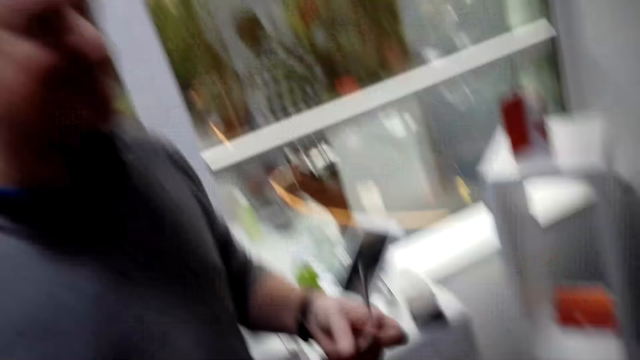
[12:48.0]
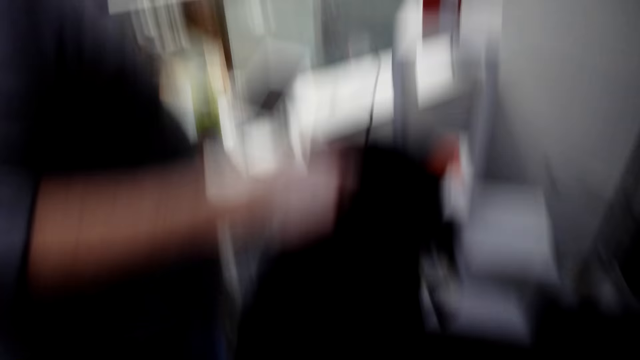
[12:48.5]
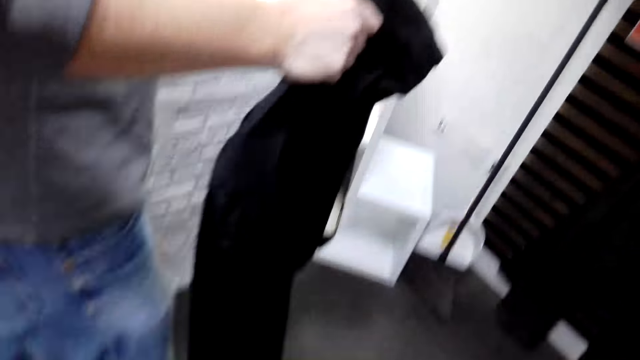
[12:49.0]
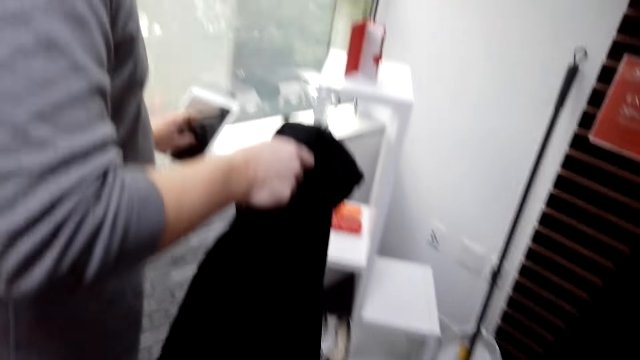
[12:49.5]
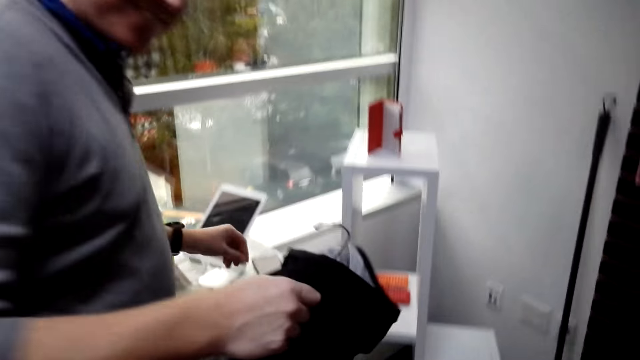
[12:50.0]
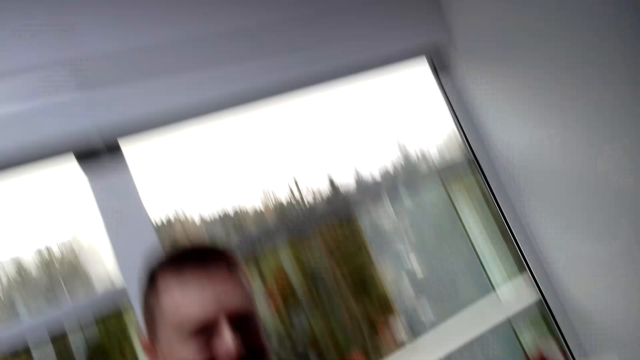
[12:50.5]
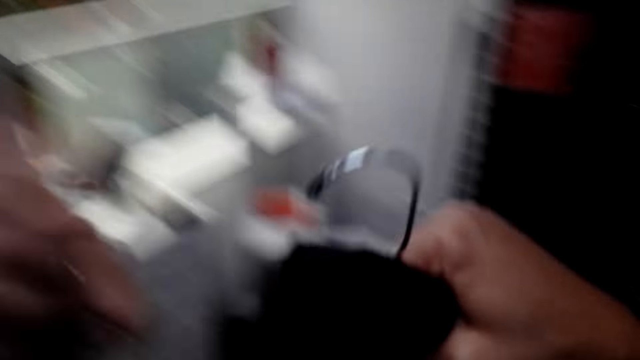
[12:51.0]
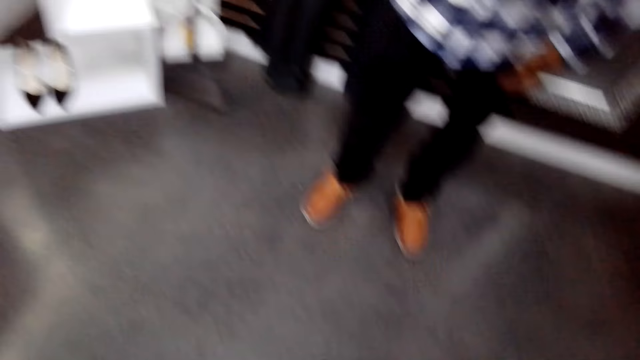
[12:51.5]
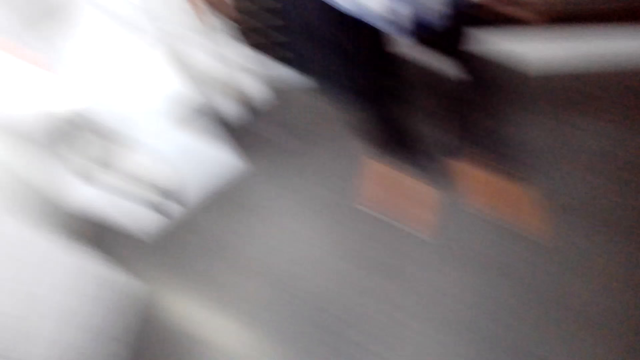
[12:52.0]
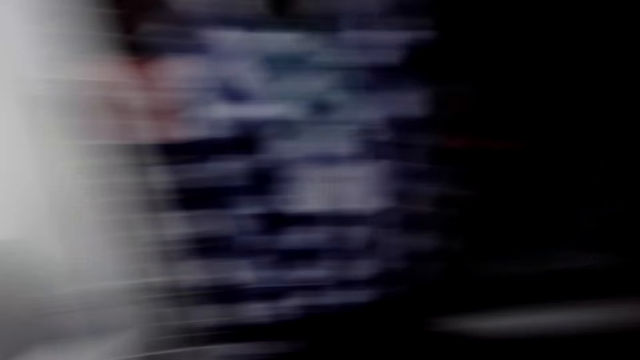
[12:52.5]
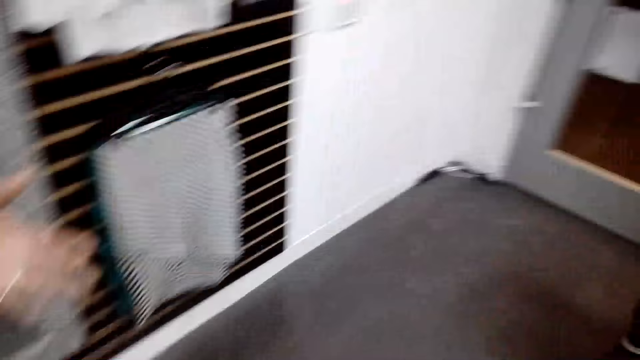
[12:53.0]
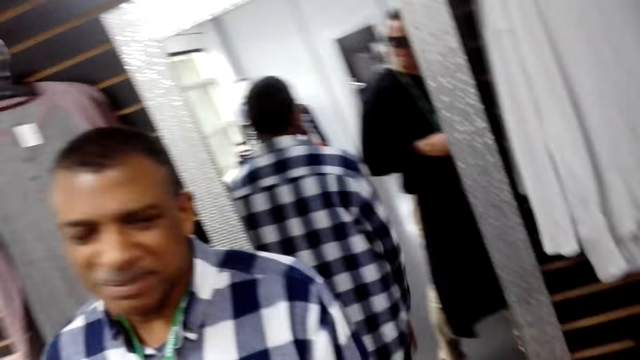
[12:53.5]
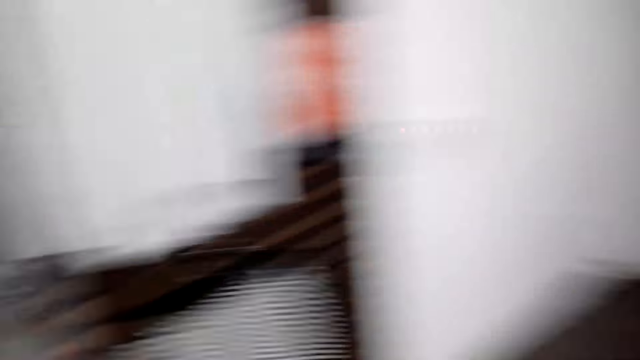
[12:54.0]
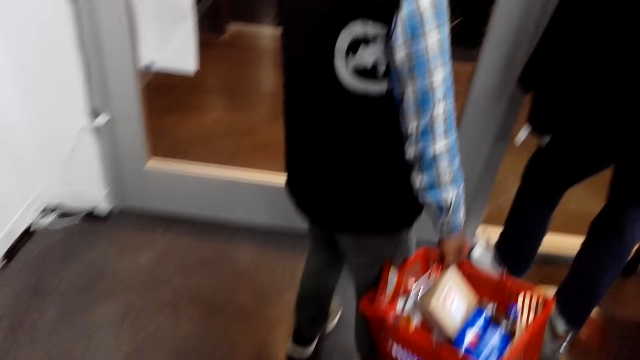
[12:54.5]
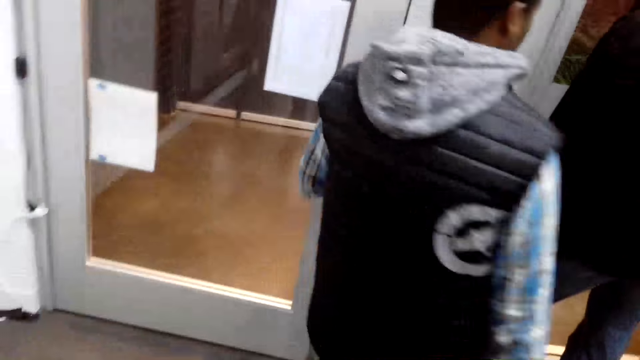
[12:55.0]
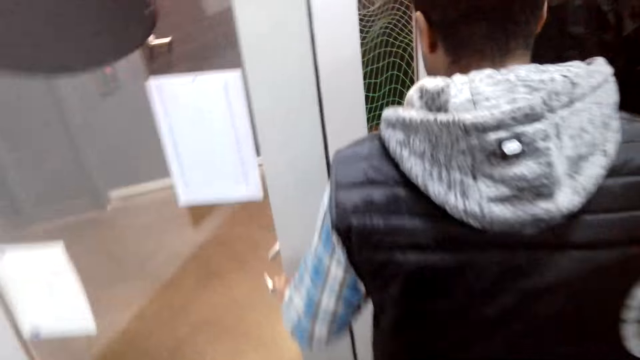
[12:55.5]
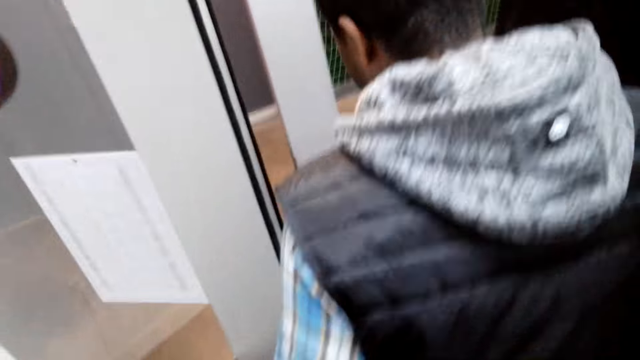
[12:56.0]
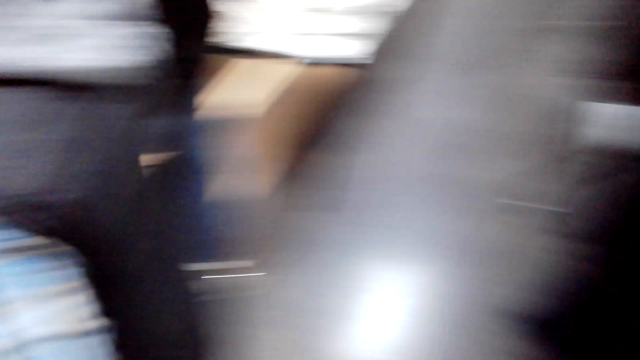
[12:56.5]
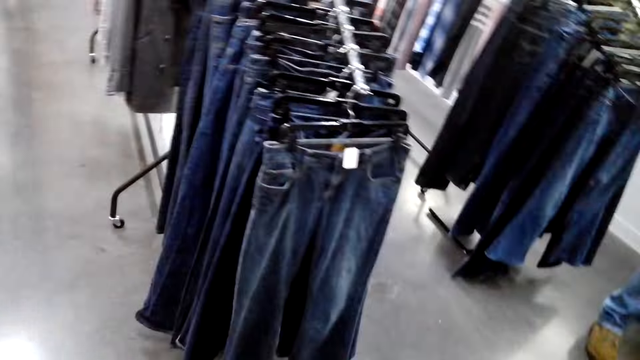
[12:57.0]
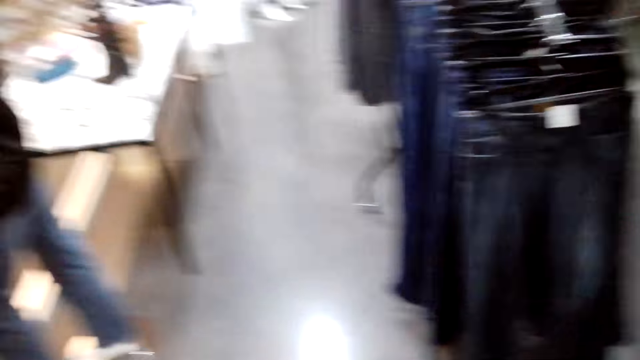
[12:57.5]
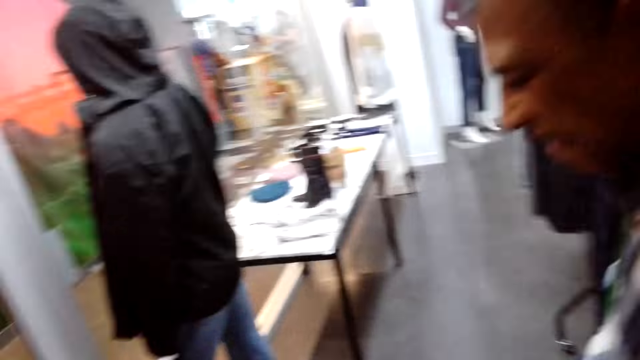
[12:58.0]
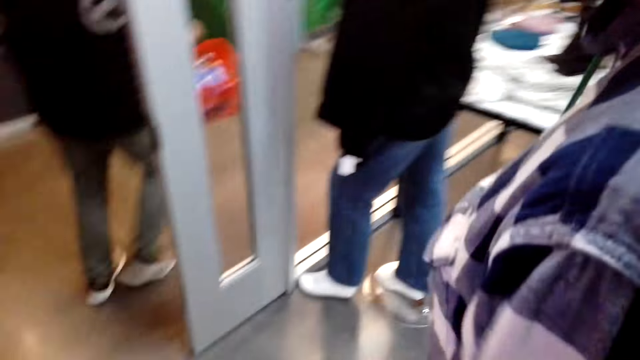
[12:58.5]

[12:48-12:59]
A man takes the cash from the camera wearer. The camera wearer takes the jacket from the man. They walk beside another man. Another man opens the door.

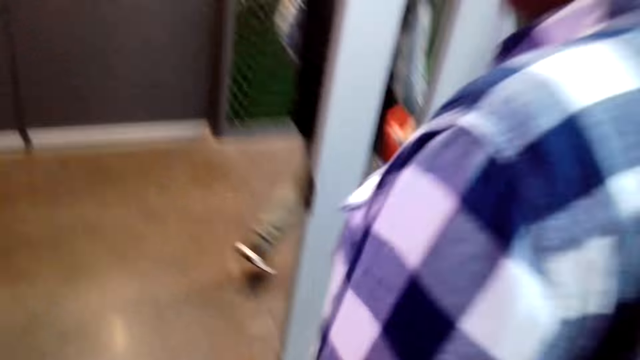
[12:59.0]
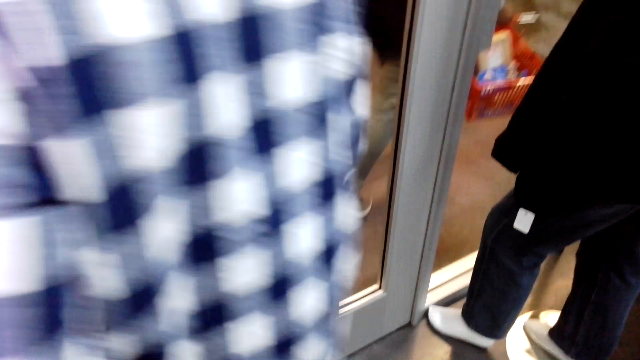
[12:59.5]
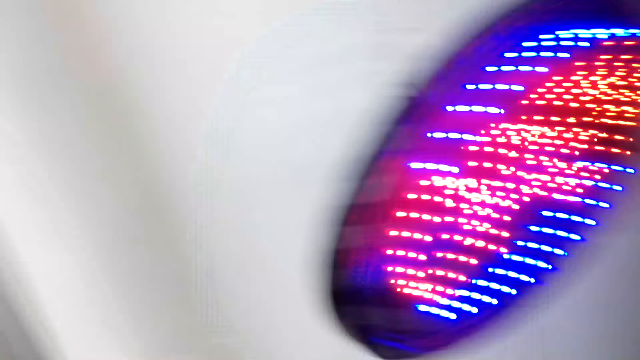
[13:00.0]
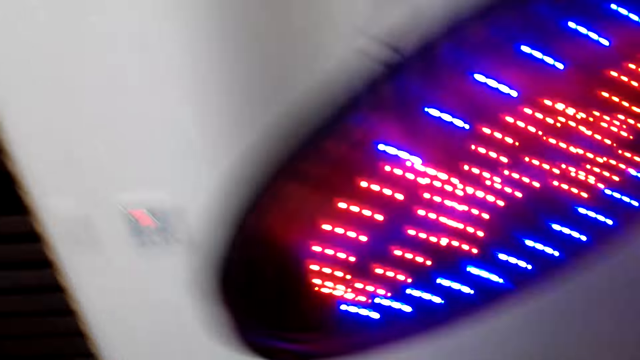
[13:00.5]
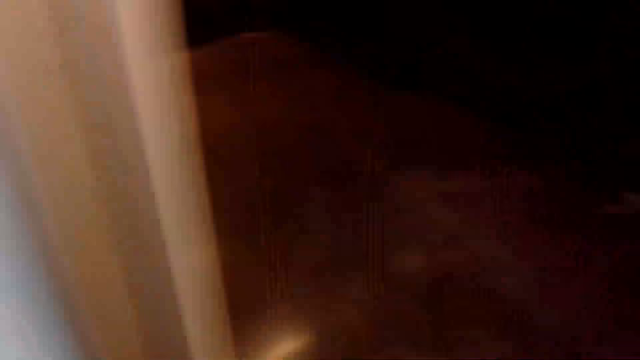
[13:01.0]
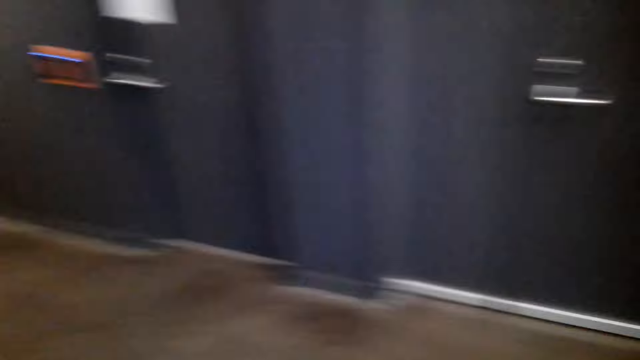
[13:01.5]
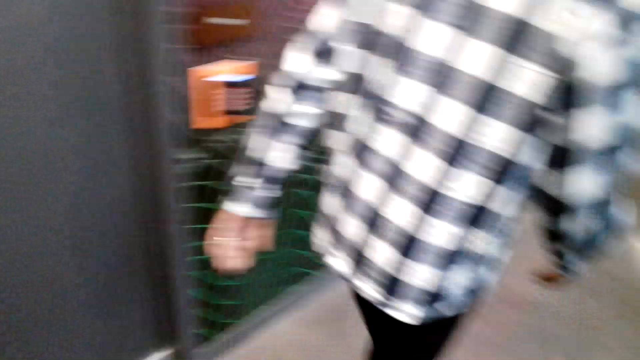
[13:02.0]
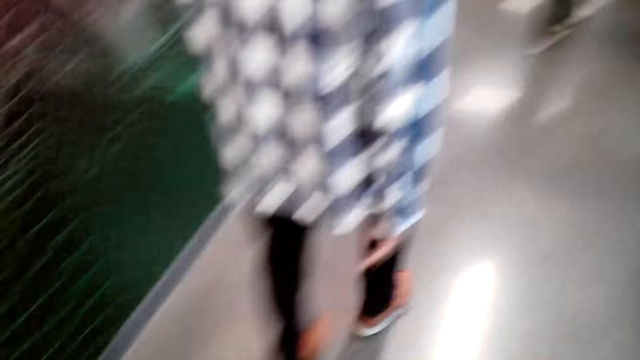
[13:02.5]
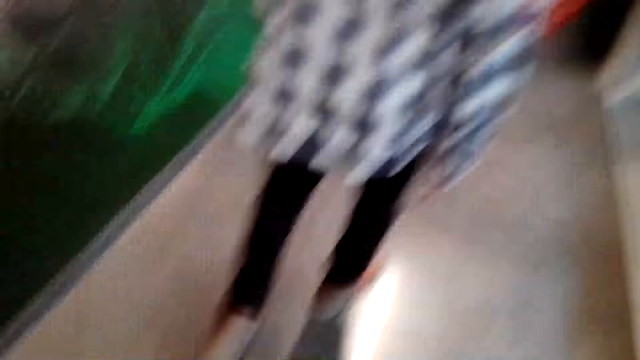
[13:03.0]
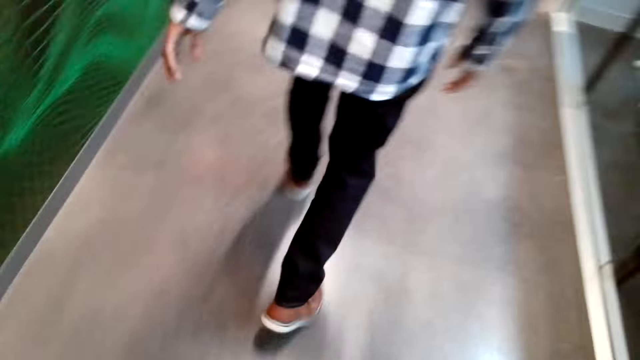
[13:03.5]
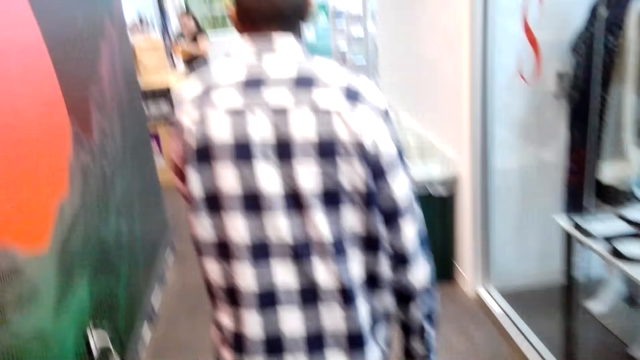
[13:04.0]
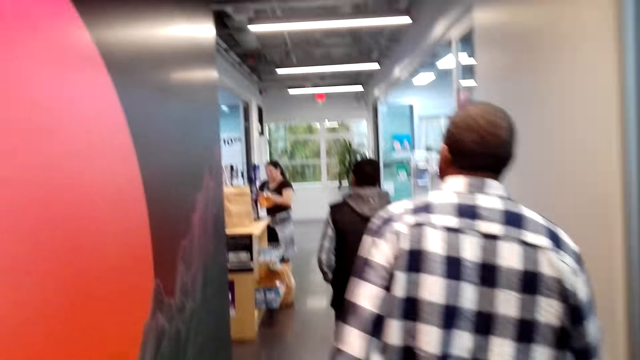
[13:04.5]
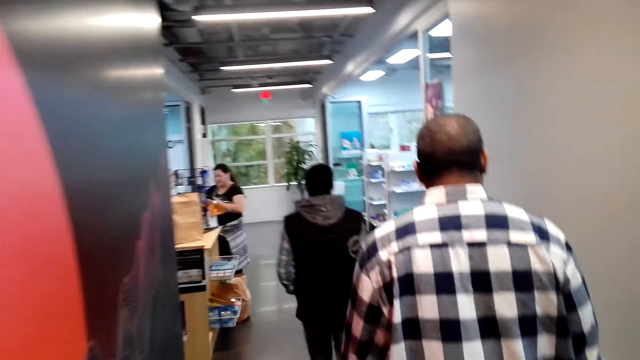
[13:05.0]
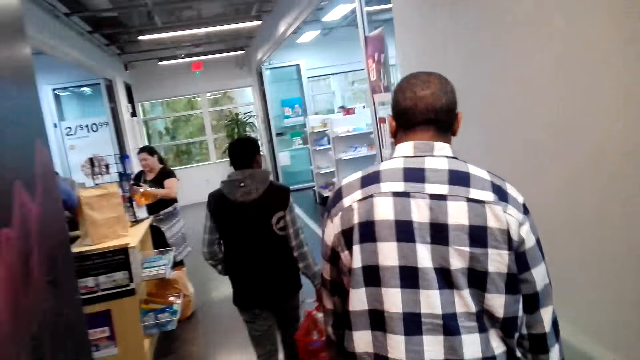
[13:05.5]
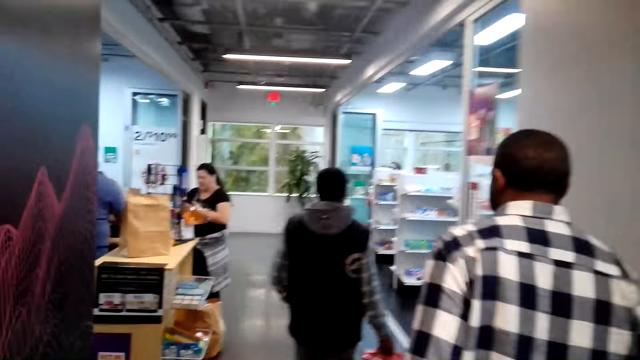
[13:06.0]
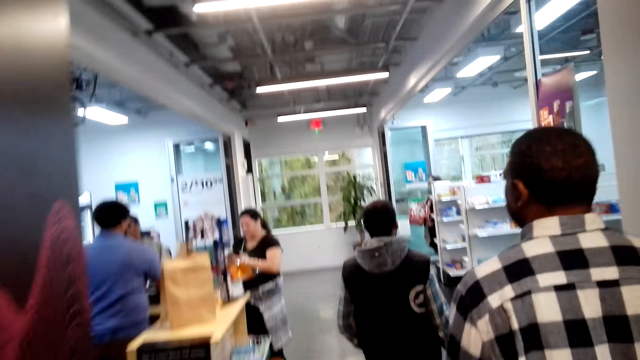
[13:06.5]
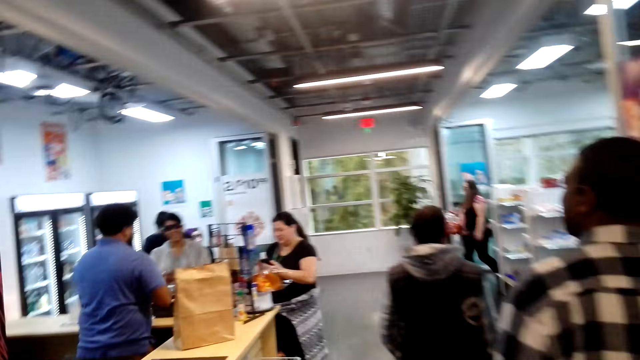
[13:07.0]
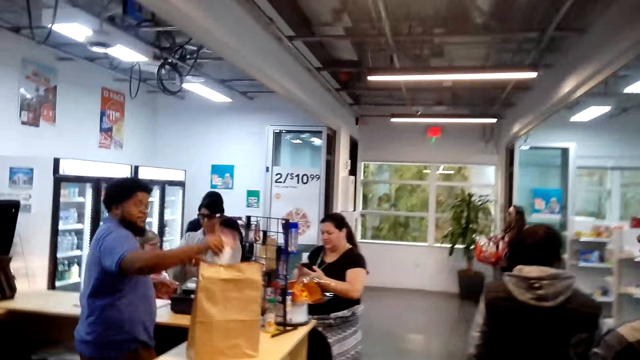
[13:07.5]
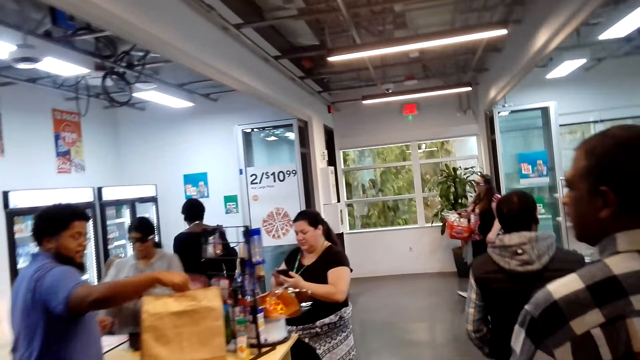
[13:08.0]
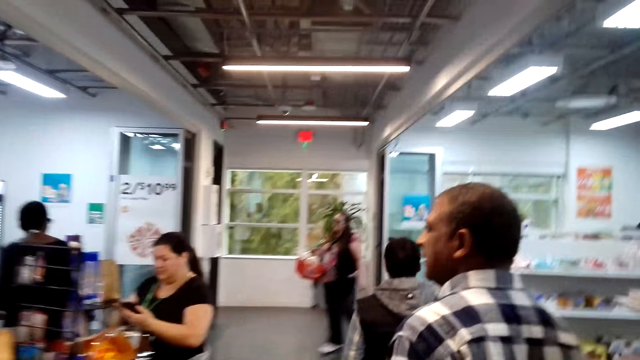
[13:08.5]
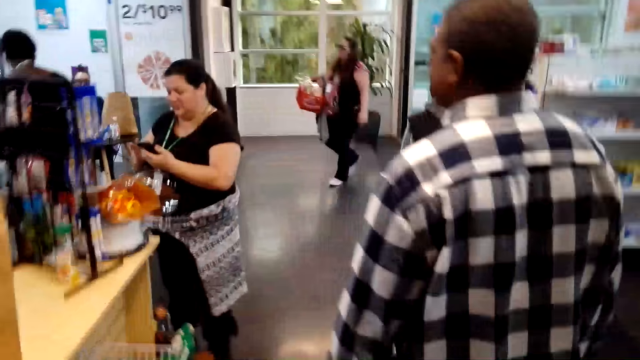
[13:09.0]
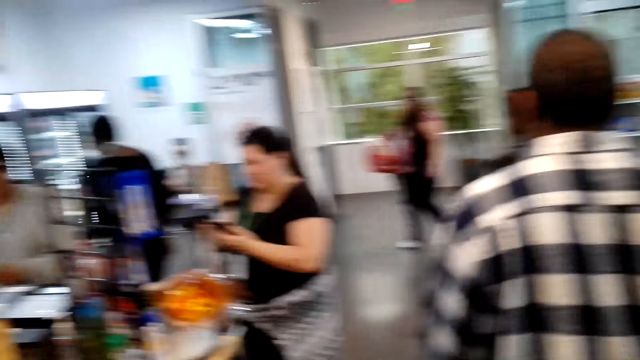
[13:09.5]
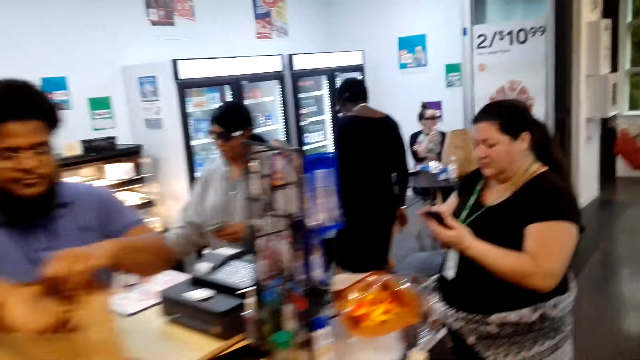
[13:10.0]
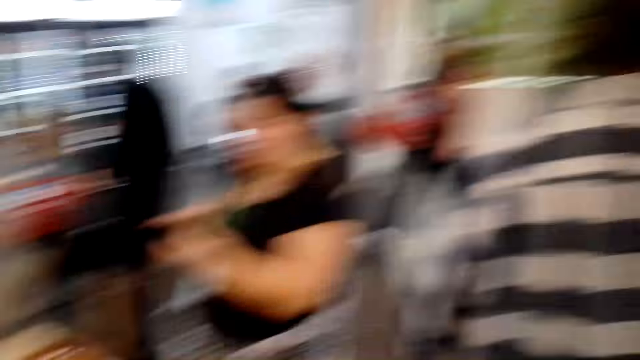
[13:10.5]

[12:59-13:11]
A man walks out of the boutique. The camera wearer walks out of the boutique. They walk behind another man.
